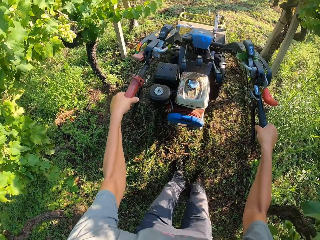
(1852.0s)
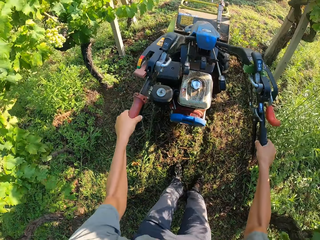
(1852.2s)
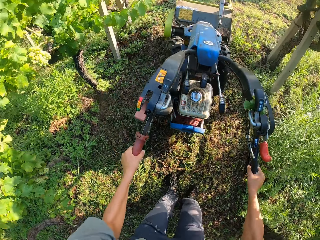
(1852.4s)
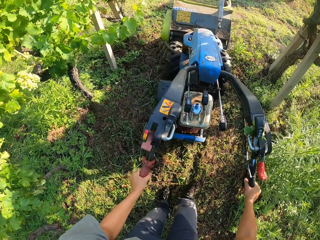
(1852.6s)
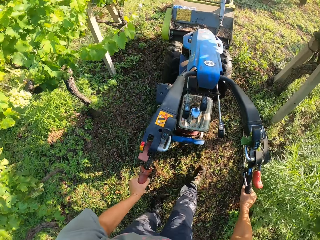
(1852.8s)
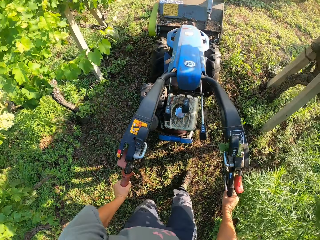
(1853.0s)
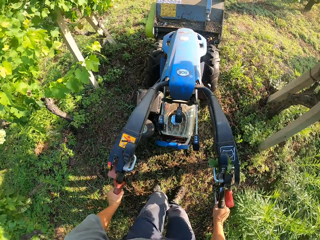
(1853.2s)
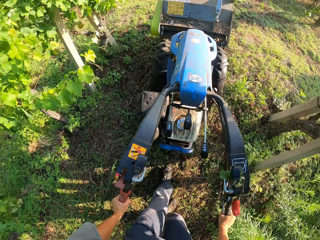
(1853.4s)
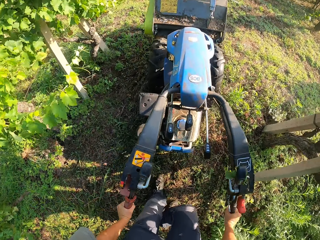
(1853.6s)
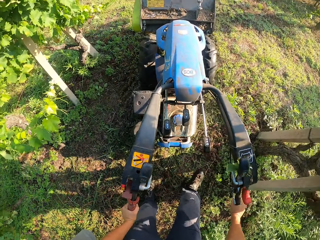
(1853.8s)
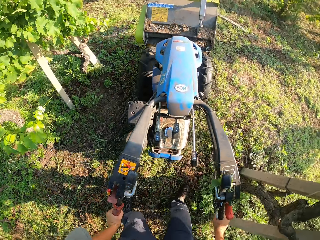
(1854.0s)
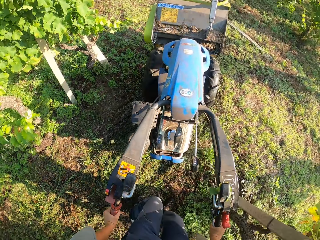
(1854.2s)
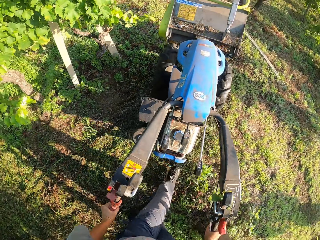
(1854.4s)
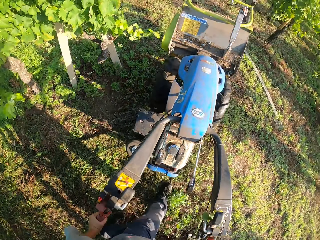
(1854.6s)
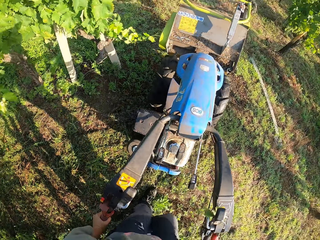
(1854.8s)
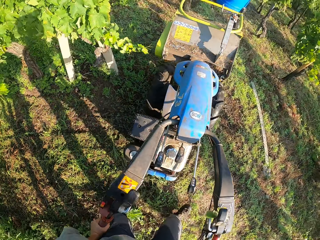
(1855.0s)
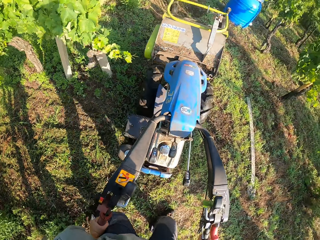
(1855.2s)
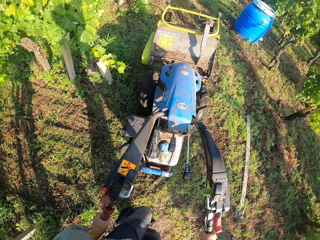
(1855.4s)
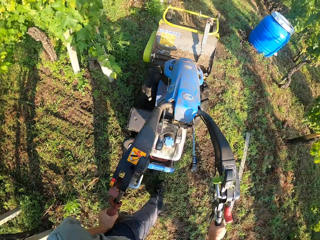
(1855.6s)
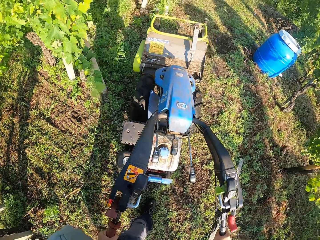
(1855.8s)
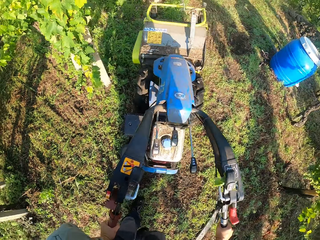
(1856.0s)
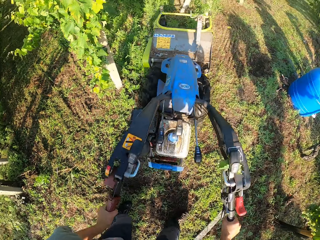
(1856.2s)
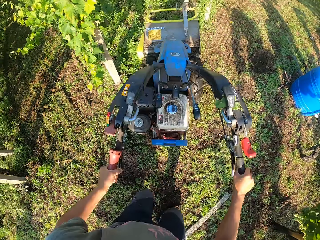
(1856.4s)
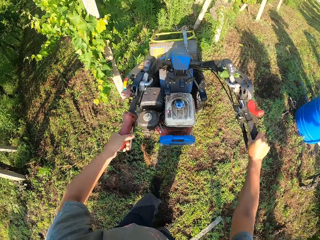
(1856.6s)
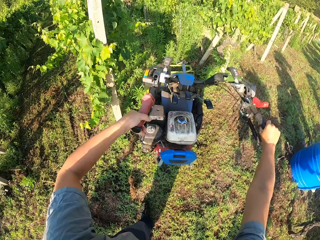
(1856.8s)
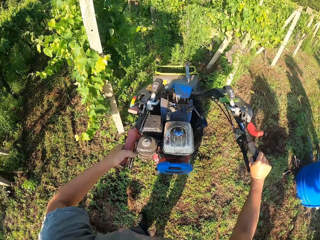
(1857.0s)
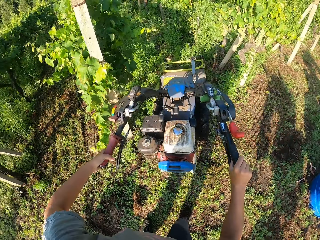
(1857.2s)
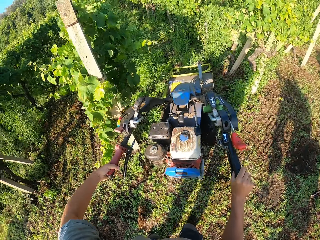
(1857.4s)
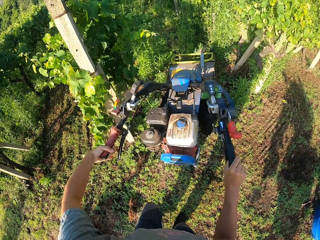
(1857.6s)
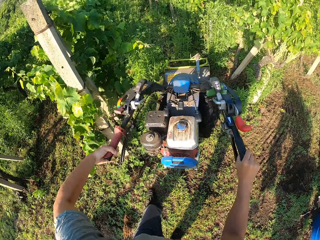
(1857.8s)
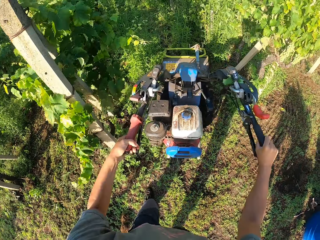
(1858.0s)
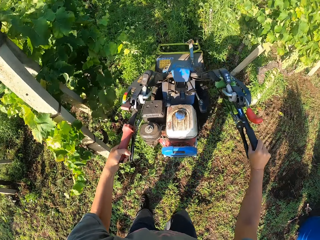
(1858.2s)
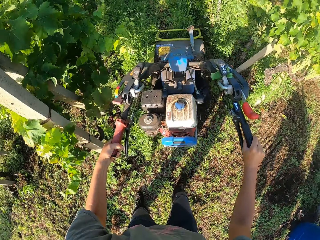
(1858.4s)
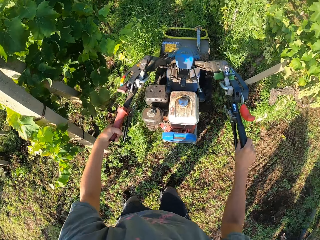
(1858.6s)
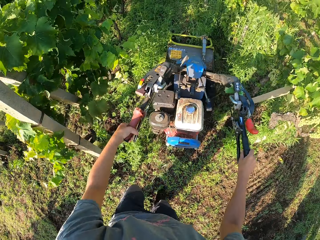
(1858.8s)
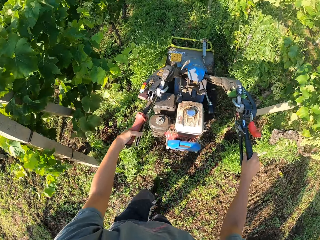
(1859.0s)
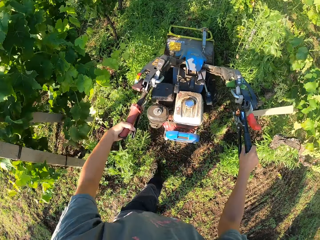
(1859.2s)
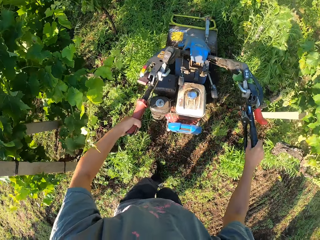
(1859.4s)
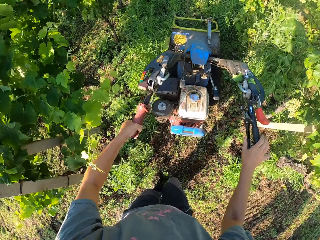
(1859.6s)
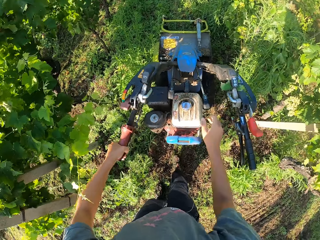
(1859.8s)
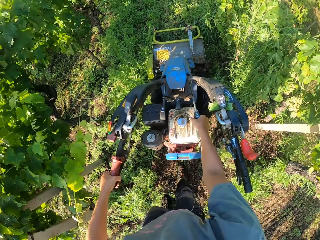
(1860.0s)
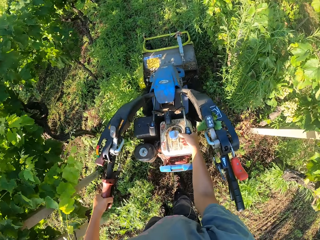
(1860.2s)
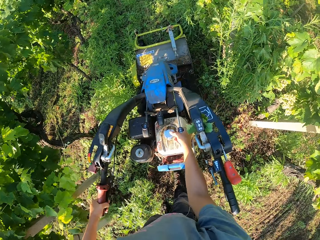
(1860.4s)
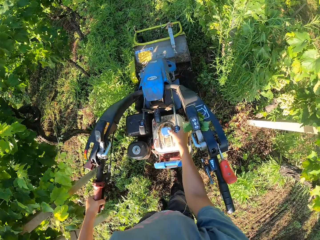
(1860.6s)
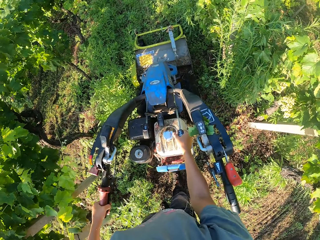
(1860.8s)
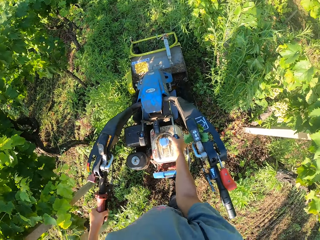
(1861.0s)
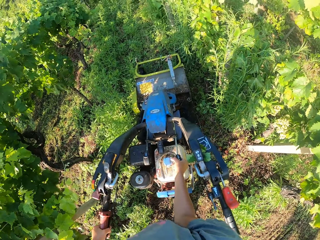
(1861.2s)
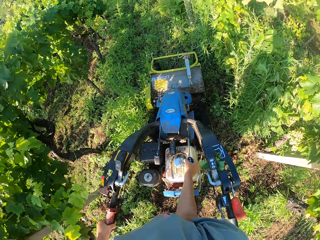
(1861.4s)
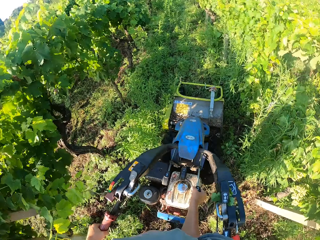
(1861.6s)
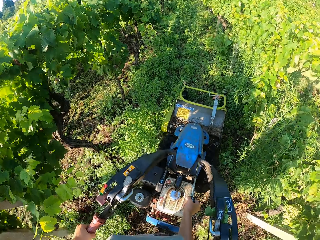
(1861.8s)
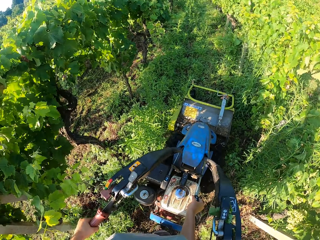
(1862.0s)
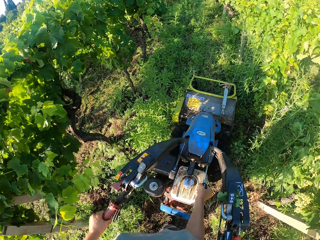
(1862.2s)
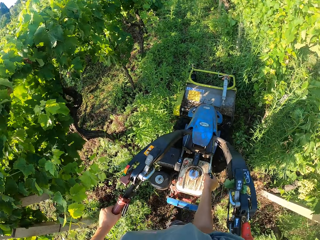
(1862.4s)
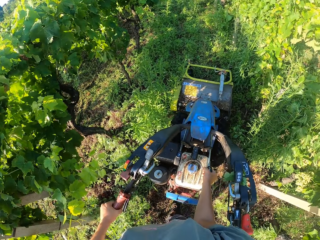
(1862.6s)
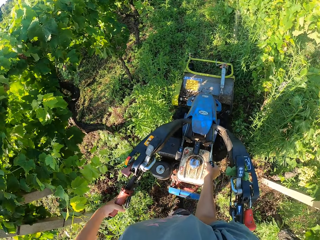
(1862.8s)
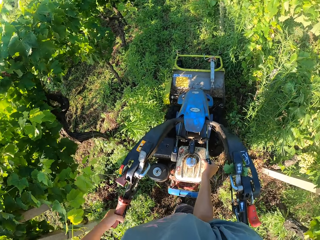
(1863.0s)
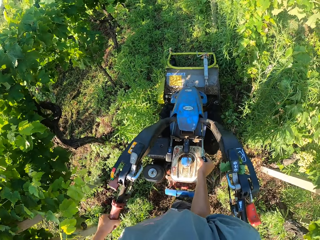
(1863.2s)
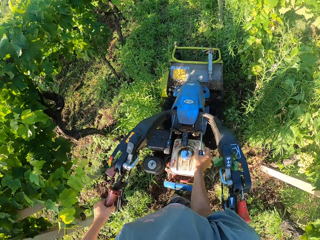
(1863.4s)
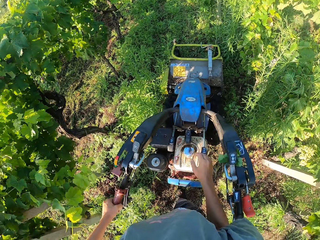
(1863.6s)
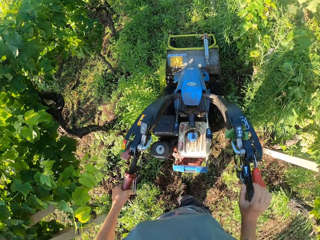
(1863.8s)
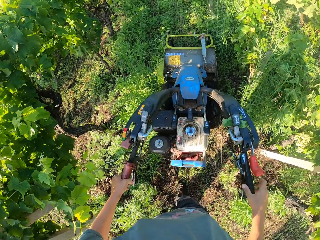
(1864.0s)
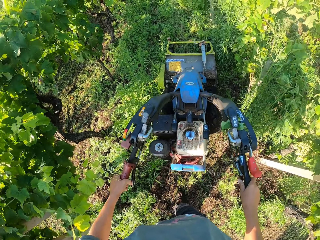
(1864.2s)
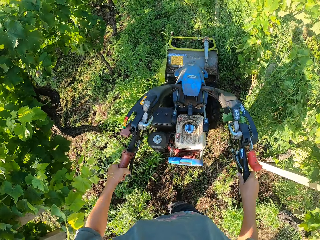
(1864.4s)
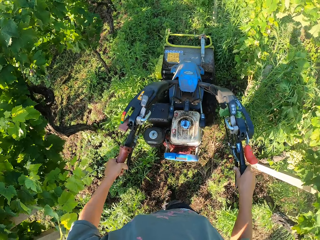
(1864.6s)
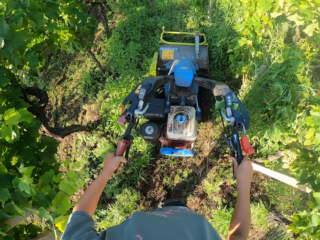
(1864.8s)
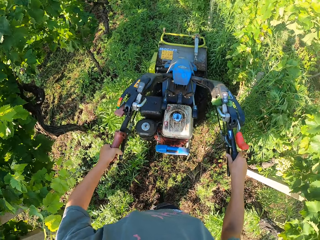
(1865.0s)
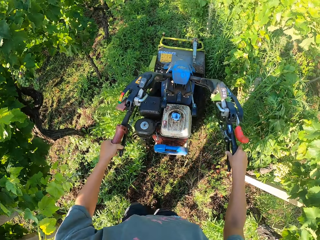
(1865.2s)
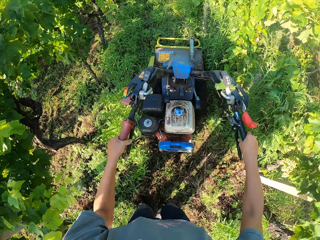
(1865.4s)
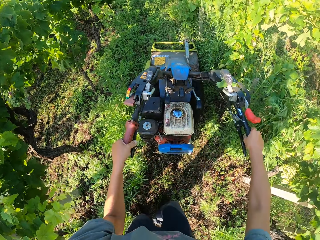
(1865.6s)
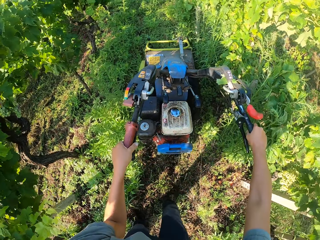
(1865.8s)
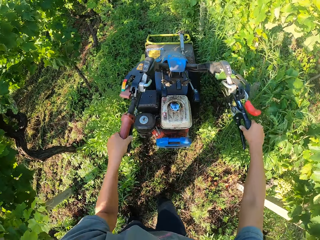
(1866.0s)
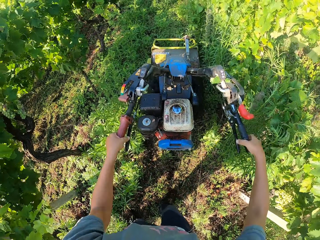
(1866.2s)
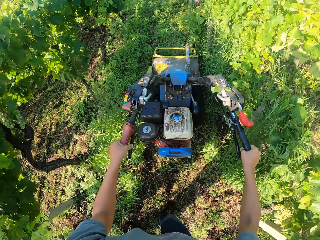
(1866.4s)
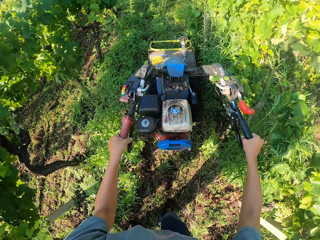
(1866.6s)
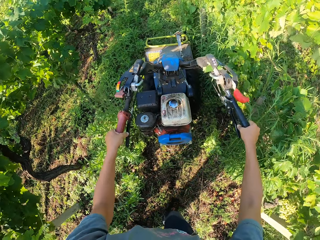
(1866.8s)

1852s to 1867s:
The camera wearer lifts up the lawn mower. He turns the lawn mower. He lowers the lawn mower. He cuts the grass with the lawn mower. He stops moving the brush mower. He lets go of the handle. He adjusts the lever on the top of the brush mower with his right hand. He holds the starter handle. He moves the starter handle. He lets go of the starter handle. He holds the handle. He continues cutting the grasses on the farm with the brush mower.

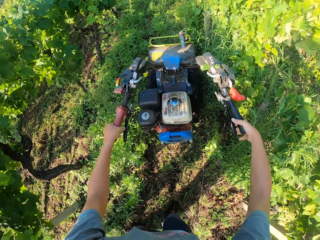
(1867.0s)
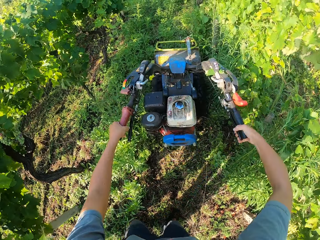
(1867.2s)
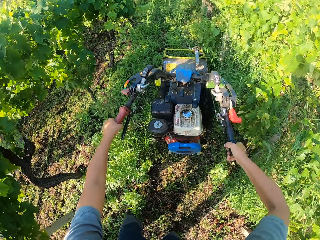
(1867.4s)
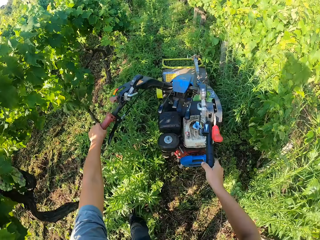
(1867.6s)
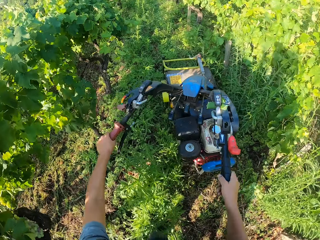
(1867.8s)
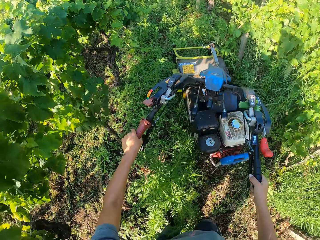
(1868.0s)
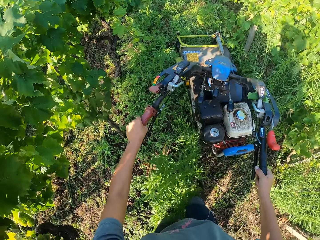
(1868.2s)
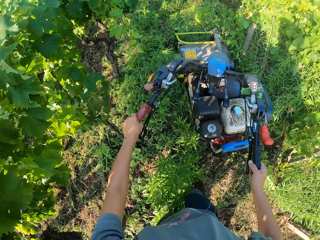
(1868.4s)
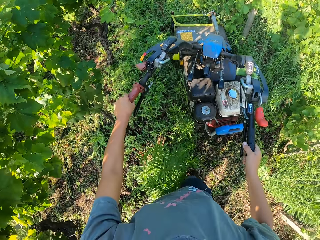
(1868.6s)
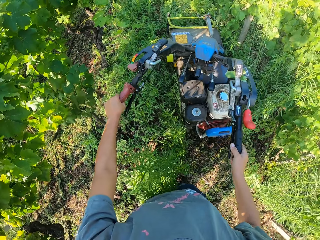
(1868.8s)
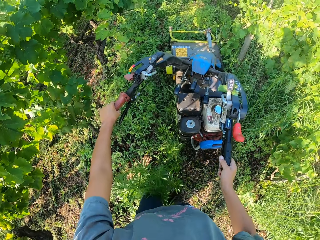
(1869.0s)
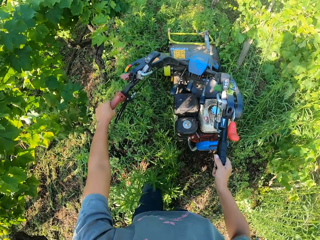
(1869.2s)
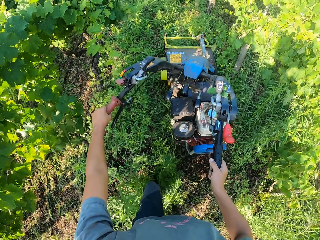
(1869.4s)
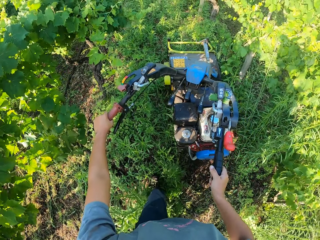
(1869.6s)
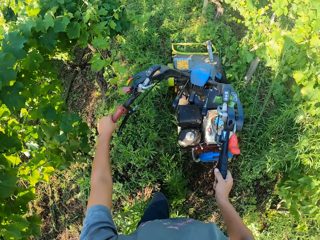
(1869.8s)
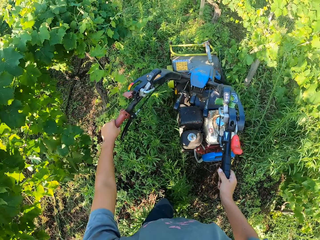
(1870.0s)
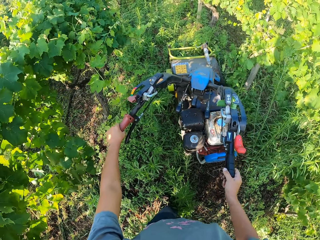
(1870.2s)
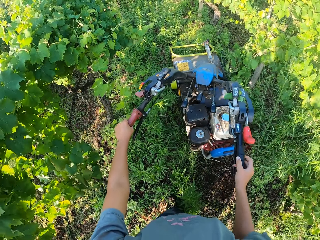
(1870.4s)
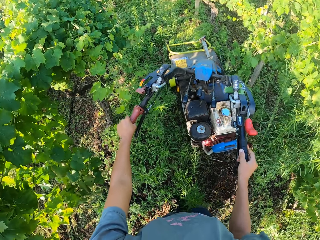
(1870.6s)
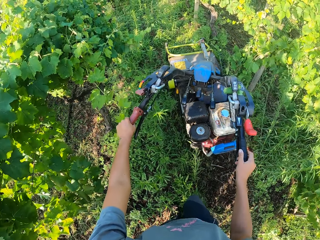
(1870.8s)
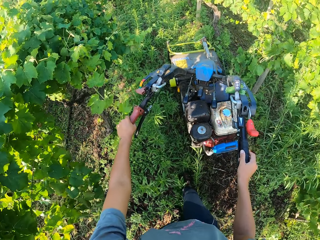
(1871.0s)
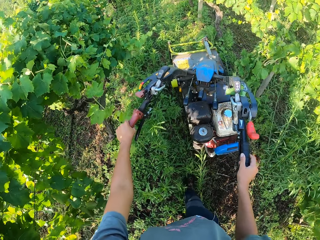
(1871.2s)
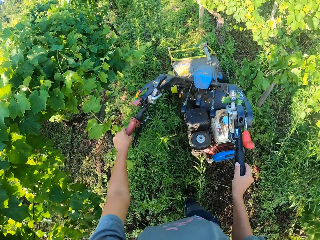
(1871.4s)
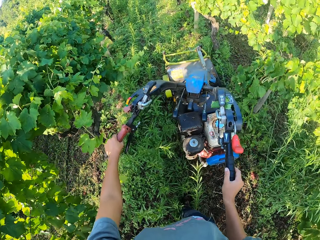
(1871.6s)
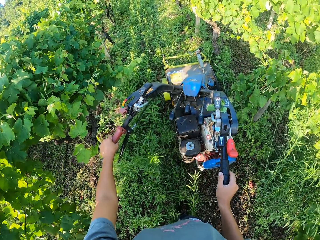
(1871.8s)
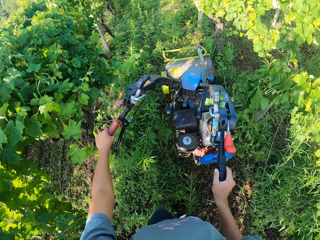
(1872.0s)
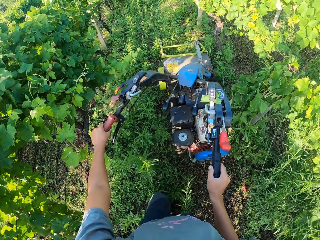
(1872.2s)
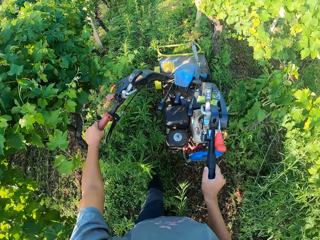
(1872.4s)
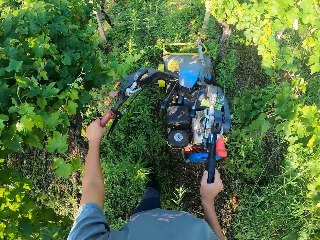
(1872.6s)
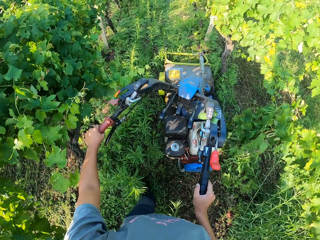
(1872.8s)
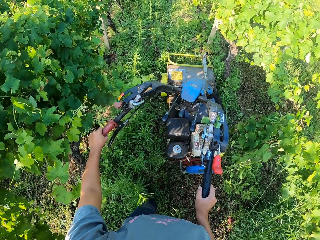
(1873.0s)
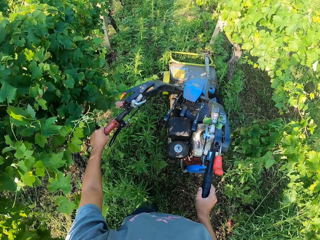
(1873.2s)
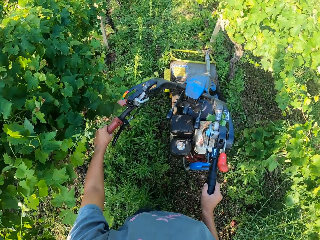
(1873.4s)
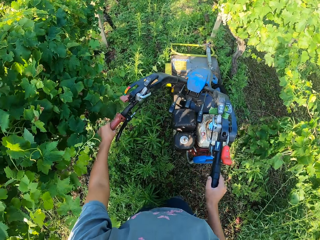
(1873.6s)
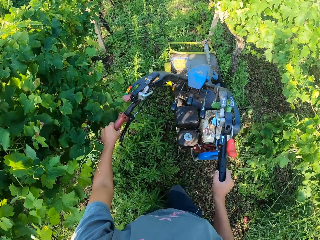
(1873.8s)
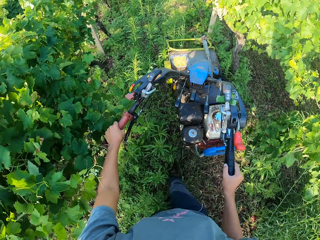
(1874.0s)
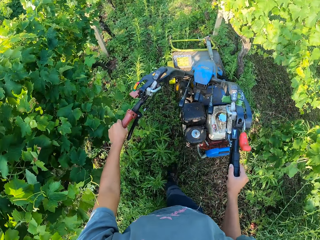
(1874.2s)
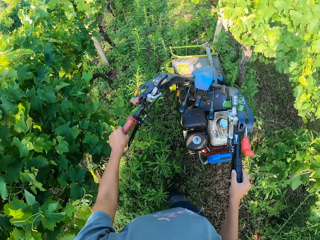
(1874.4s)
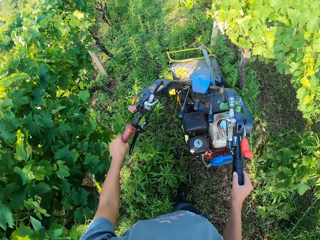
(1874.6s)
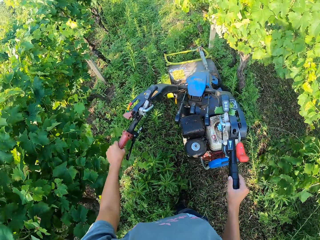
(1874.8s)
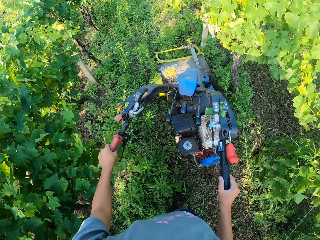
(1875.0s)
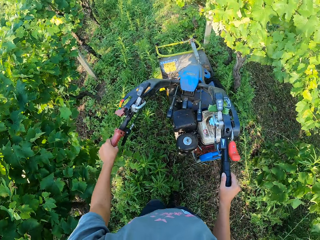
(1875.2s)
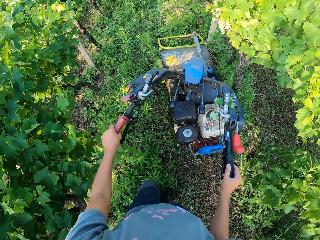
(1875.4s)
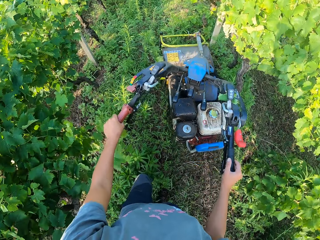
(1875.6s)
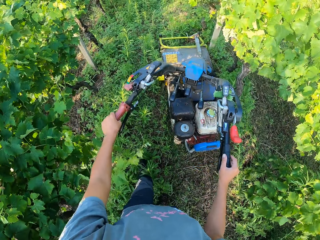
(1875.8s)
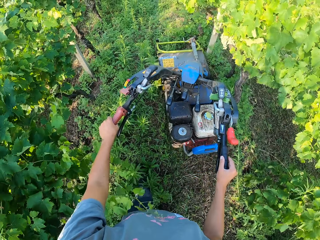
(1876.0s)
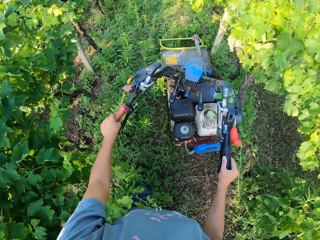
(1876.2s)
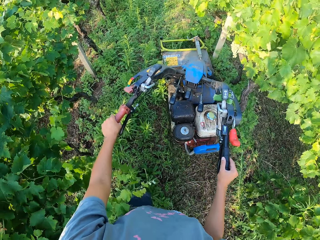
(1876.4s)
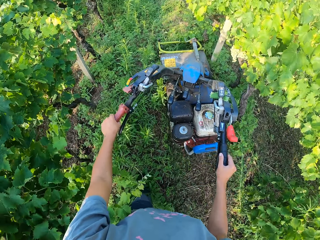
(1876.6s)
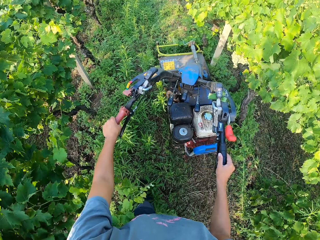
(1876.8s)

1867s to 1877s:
The camera wearer presses the brakes of the lawn mower. They move the top part of the lawn mower to the side. They walk forward. They cut the grass with the lawn mower.
